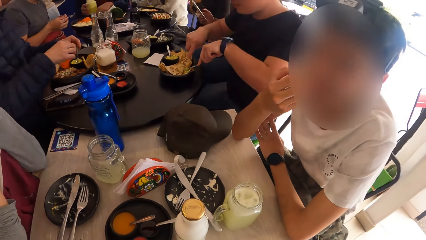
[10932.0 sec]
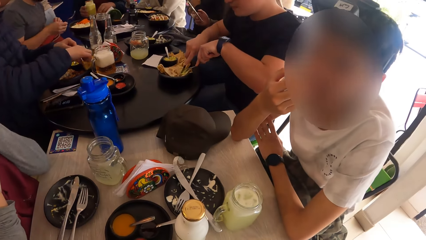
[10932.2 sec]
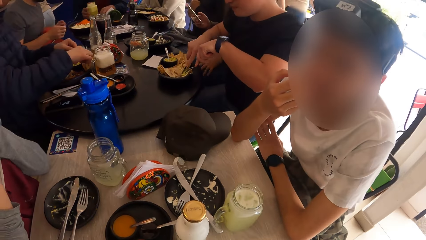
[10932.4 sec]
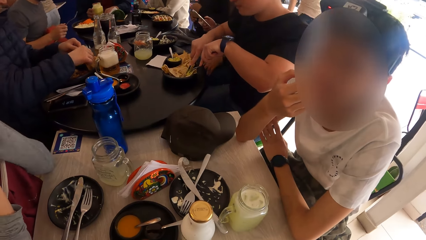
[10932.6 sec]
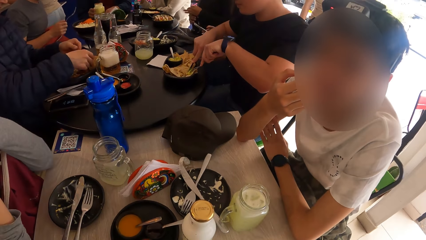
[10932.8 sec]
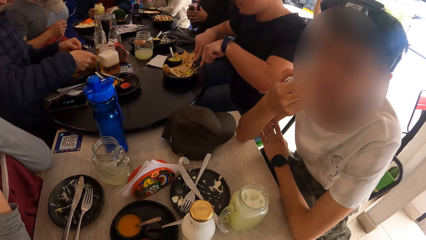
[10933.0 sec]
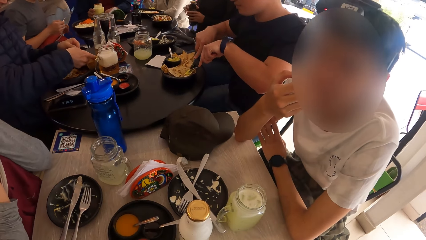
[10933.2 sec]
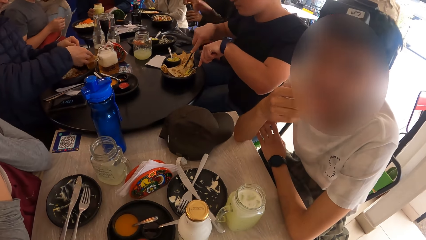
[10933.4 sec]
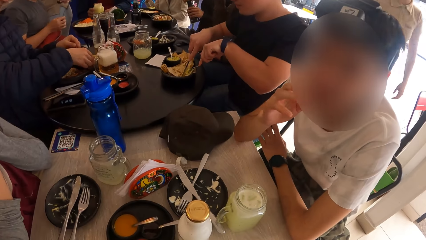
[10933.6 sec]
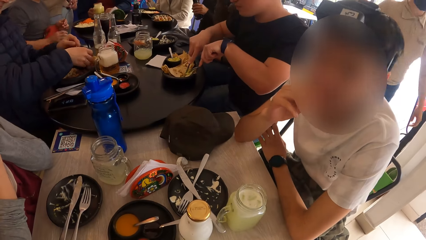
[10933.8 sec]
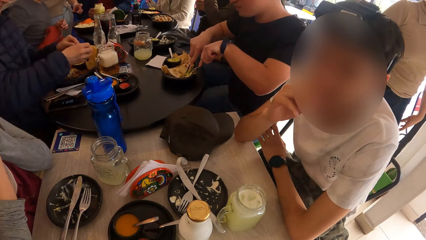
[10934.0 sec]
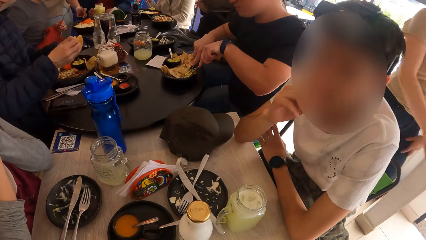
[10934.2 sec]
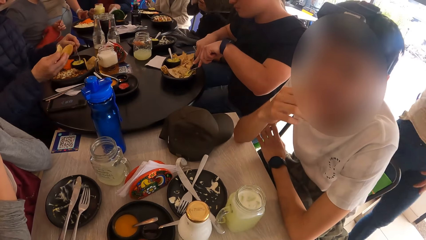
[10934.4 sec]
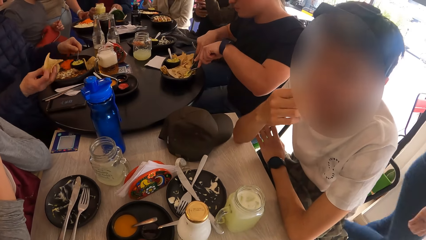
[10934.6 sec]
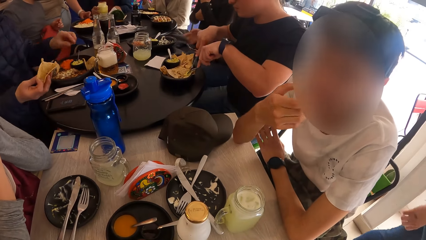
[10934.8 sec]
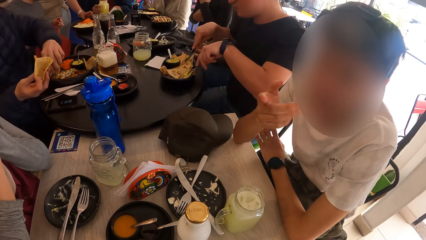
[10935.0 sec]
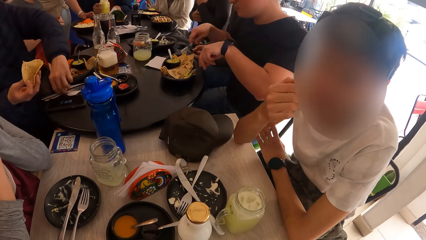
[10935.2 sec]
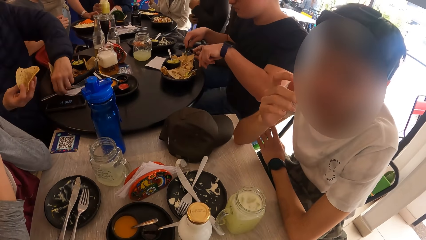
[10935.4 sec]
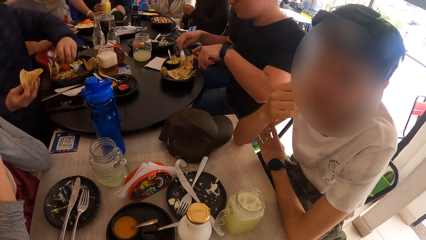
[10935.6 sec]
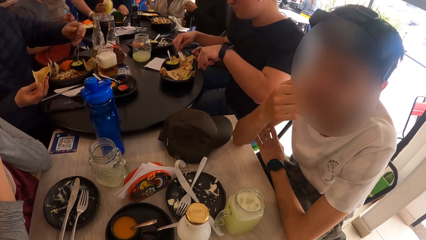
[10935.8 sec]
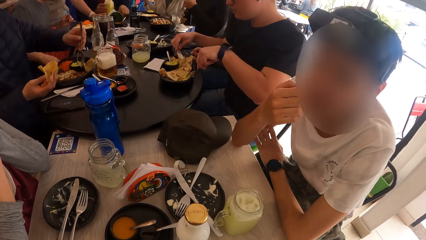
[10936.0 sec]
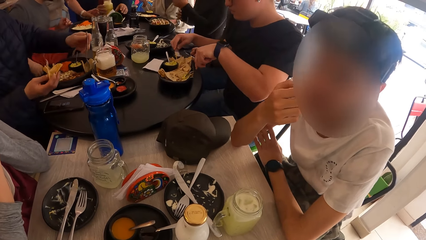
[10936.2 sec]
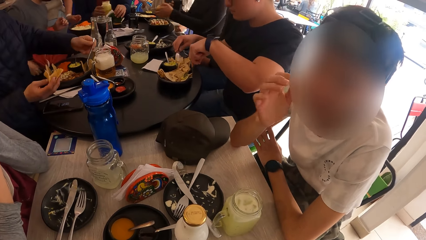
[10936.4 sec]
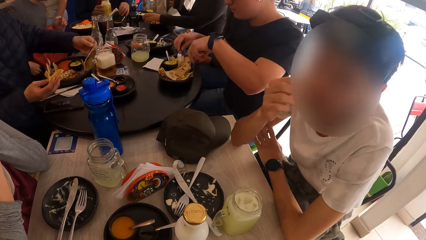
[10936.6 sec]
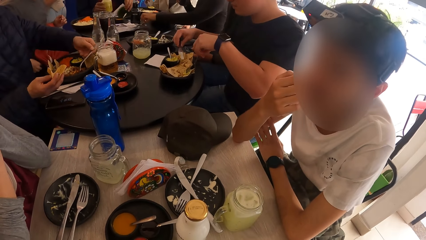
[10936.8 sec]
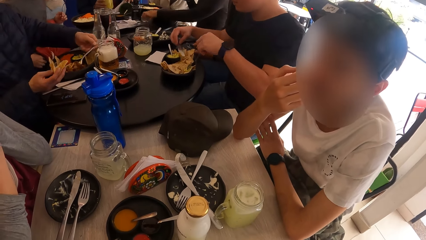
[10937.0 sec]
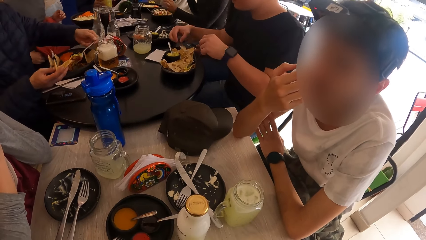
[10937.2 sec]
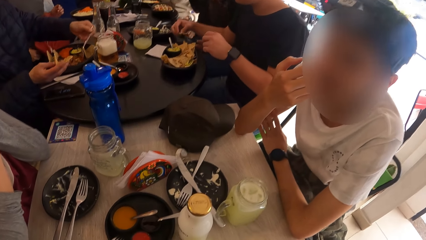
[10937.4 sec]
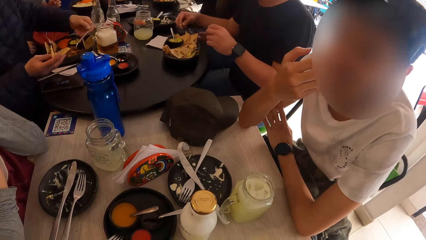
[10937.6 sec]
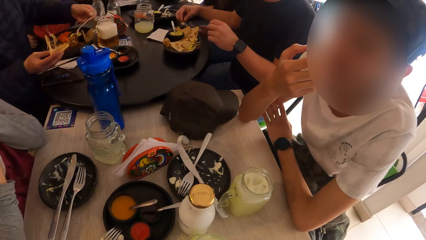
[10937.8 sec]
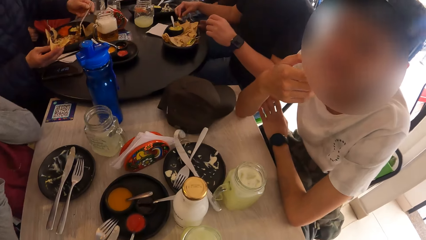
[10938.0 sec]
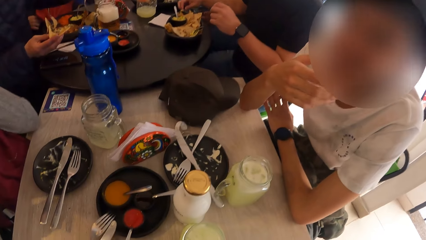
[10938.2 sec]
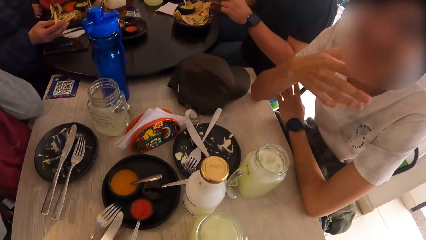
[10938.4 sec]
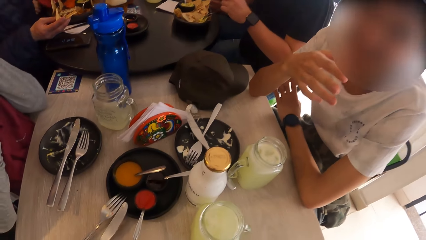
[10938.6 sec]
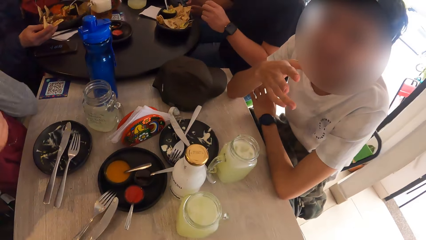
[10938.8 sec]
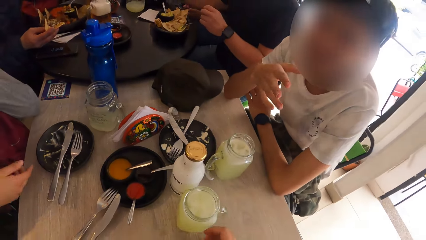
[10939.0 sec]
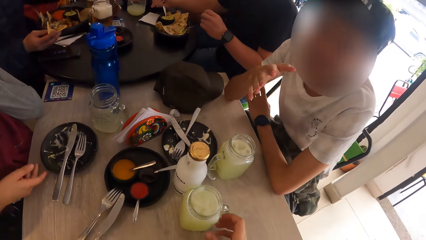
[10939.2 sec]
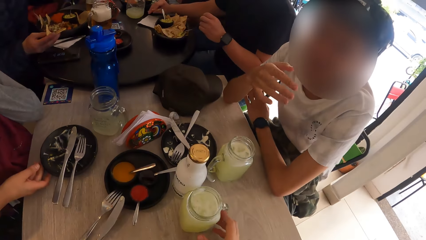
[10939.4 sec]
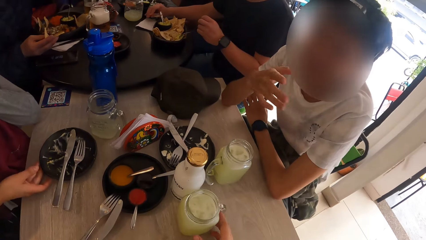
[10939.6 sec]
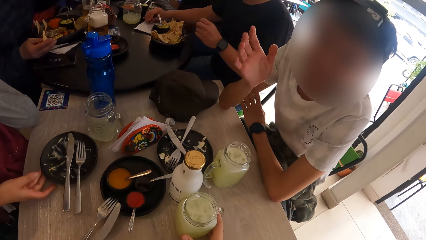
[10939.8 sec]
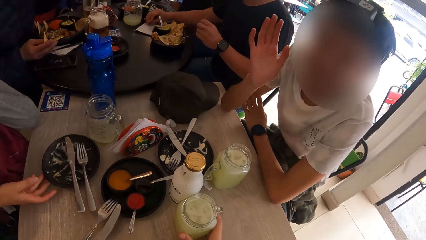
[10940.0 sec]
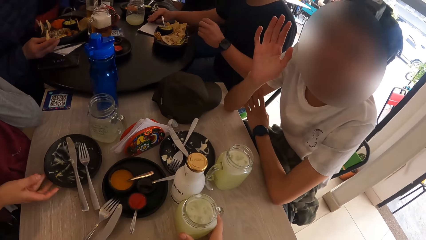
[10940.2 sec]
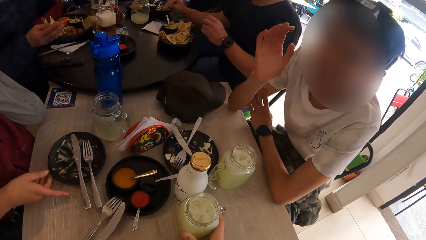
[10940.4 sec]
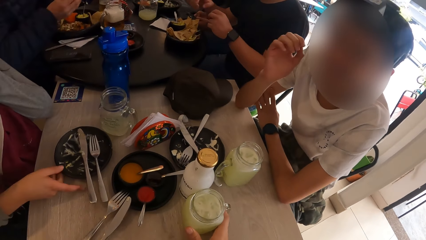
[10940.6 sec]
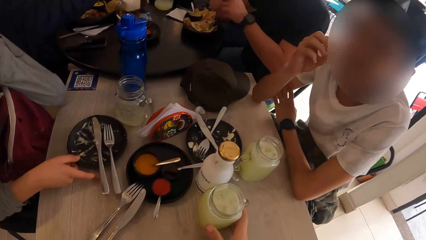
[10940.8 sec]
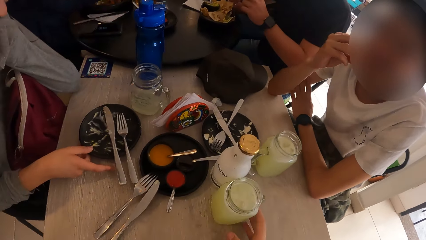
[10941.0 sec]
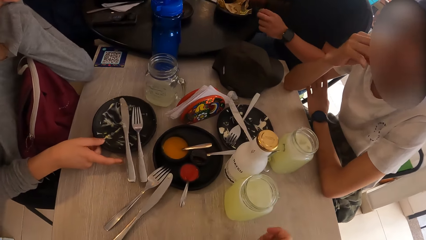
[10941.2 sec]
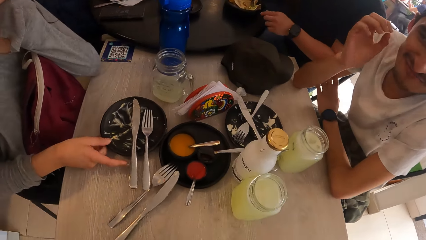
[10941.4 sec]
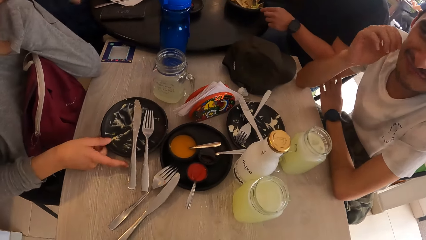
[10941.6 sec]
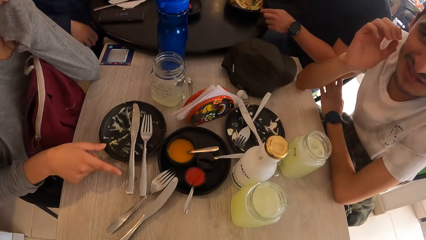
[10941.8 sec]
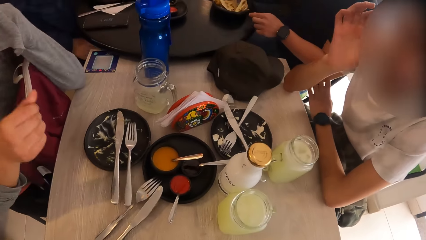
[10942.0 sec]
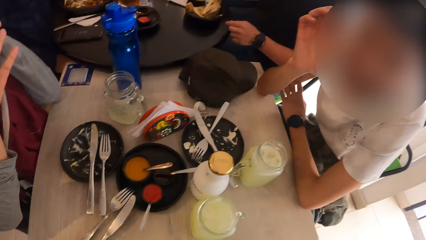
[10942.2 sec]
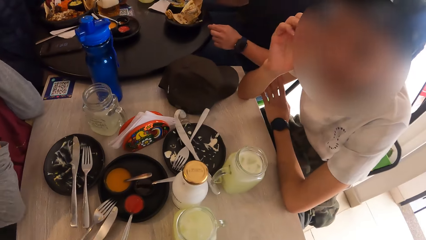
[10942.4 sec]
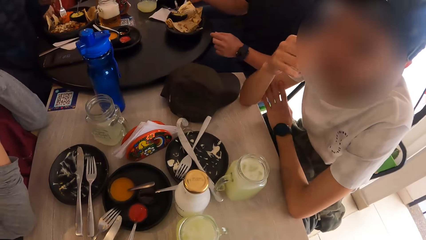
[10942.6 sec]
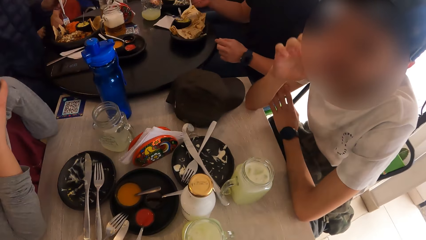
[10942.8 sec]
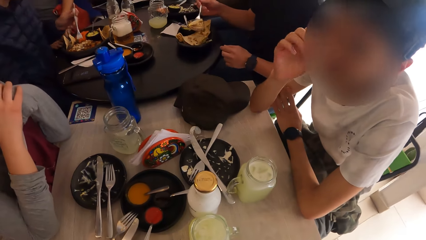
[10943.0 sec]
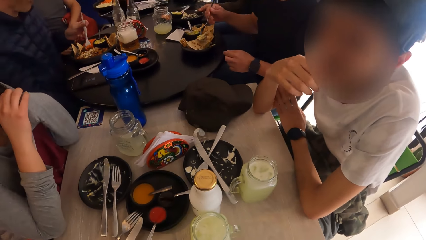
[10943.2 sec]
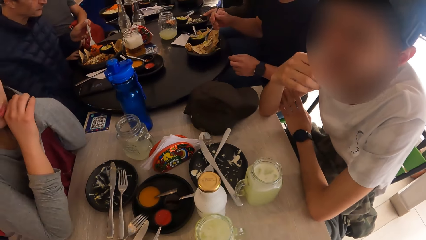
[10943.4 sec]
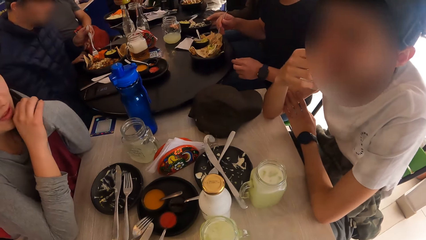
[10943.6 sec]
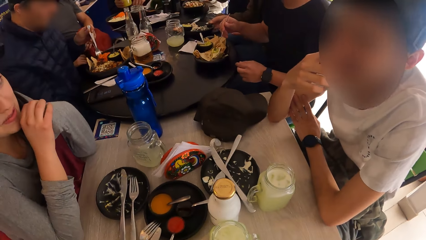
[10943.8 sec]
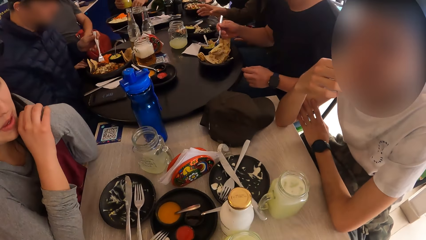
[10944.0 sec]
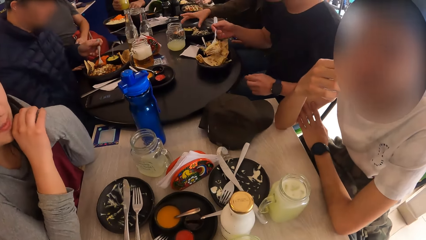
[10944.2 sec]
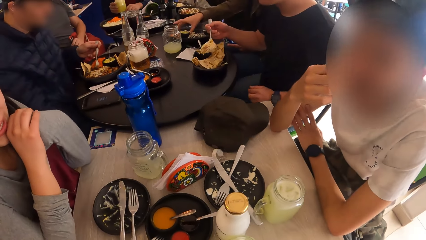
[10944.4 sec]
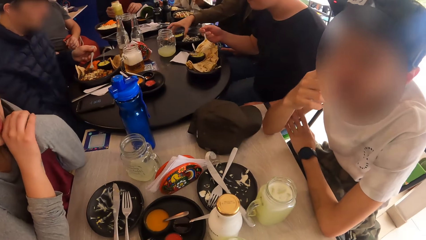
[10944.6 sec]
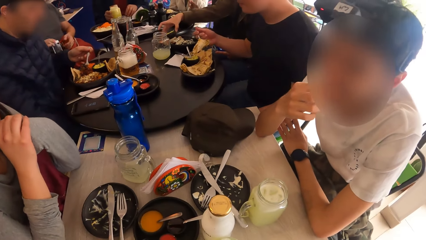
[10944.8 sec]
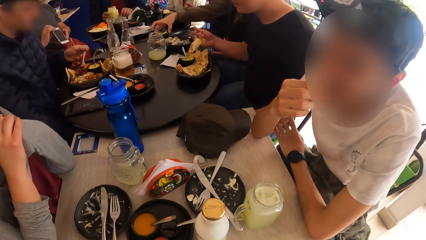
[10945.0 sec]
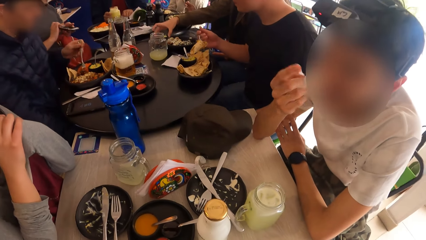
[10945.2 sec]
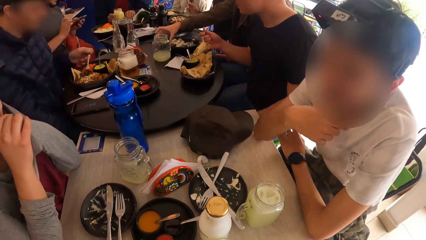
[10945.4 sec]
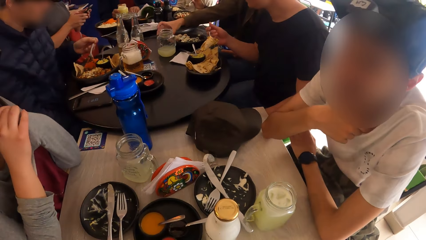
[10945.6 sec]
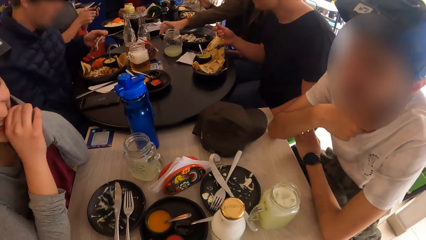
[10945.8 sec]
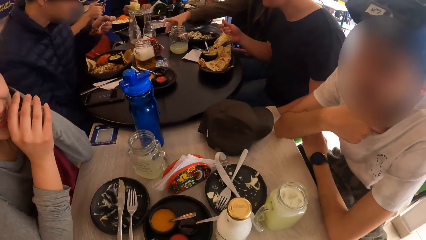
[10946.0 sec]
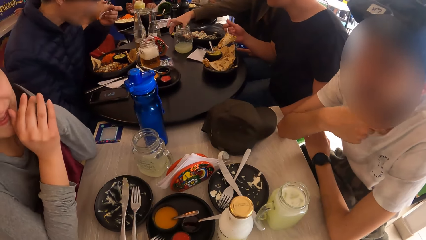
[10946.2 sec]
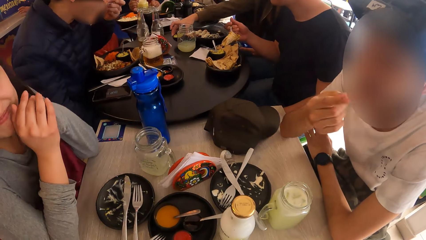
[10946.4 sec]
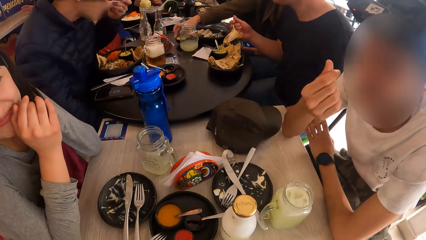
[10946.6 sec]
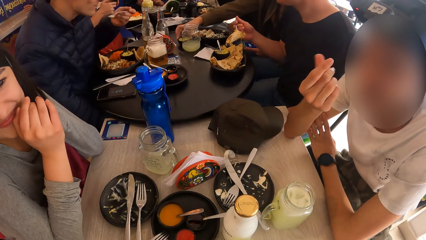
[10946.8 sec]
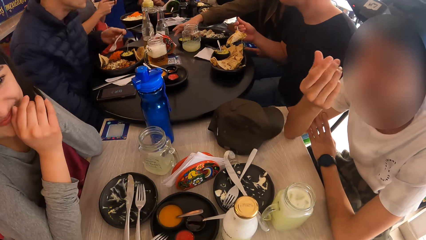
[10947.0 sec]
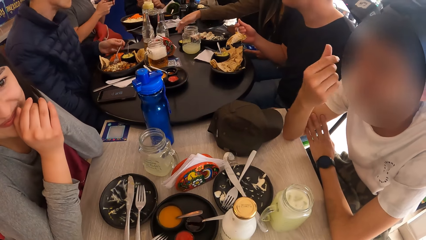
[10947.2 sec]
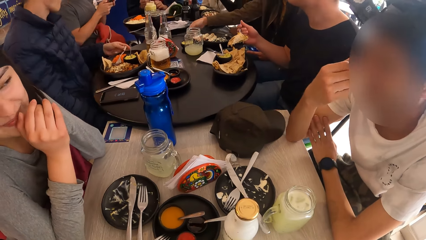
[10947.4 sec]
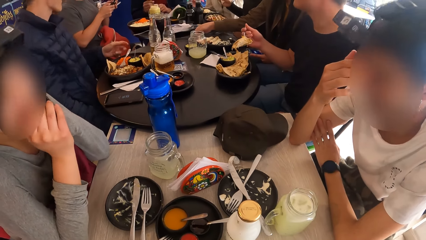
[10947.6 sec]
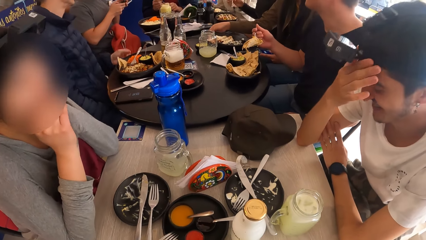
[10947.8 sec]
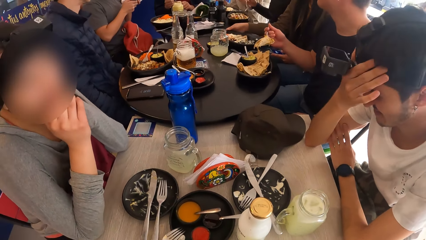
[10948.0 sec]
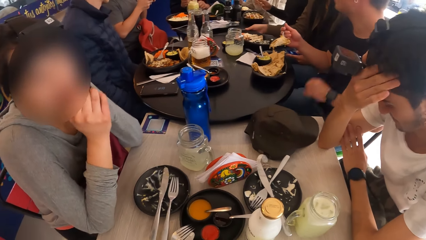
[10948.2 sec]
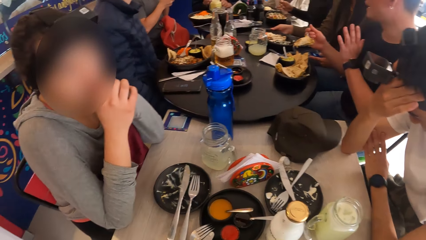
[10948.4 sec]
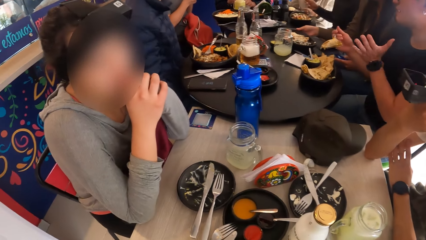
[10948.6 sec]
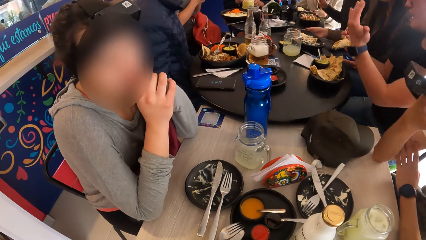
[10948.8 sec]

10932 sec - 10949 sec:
A person picks roti on a plate. The person picks a fork on the table. The person scoops meat stew with the fork. Another person moves a plate on the table. The camera wearer touches a glass of juice on the table. A third person converses with the camera wearer. The first person scoops the meat stew with the fork and eats the meat stew. A fourth person moves a plate of pepper on the table. A man places his head on his right hand.
